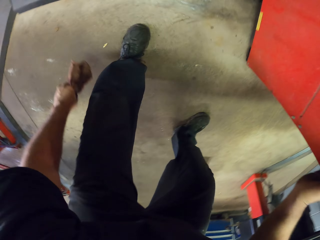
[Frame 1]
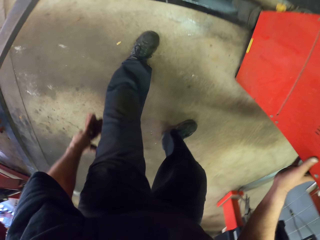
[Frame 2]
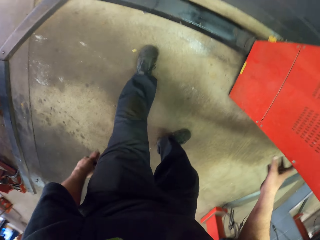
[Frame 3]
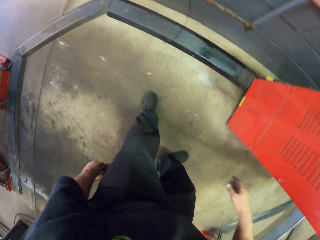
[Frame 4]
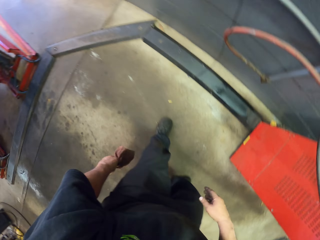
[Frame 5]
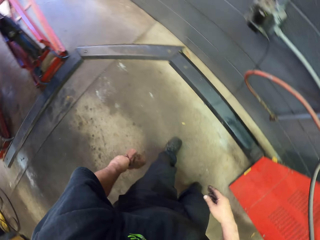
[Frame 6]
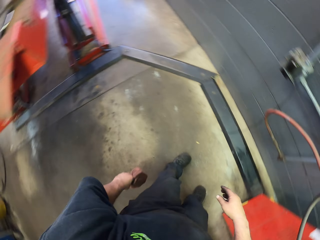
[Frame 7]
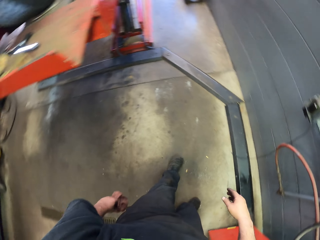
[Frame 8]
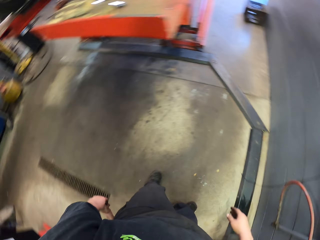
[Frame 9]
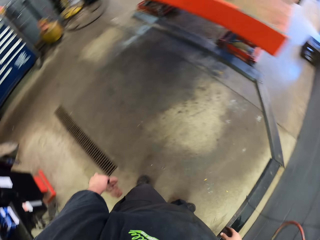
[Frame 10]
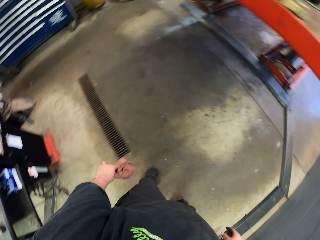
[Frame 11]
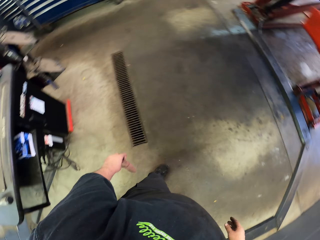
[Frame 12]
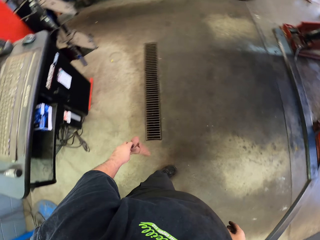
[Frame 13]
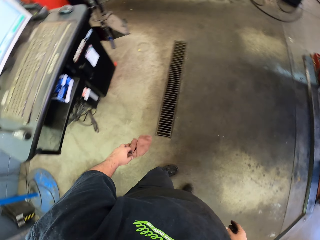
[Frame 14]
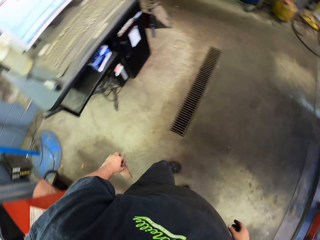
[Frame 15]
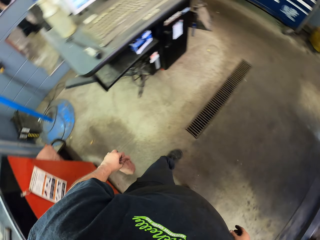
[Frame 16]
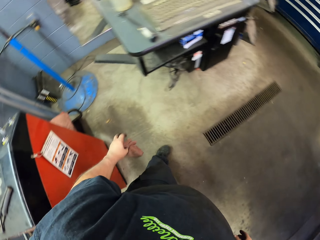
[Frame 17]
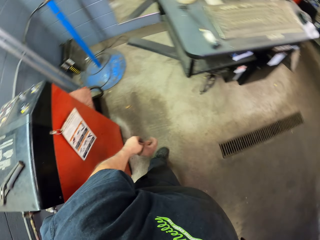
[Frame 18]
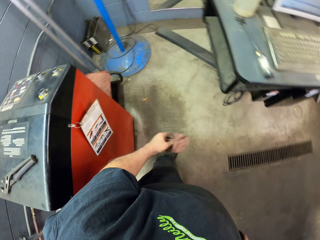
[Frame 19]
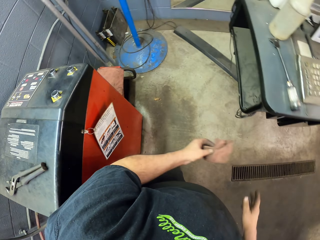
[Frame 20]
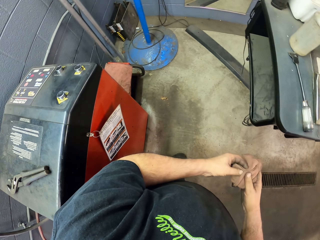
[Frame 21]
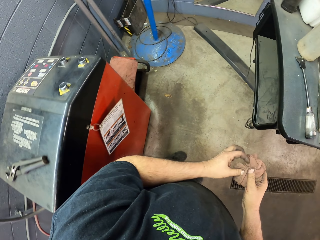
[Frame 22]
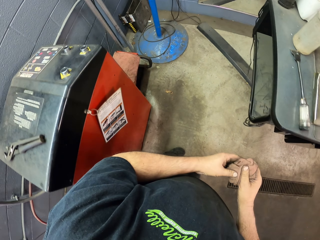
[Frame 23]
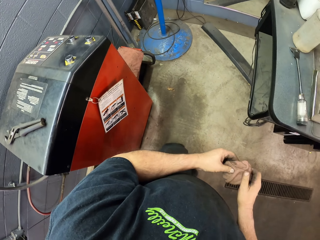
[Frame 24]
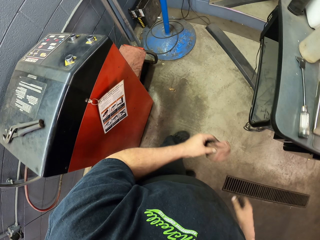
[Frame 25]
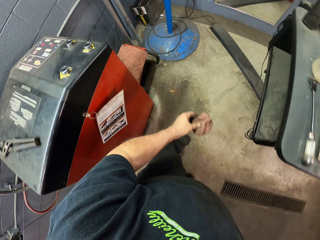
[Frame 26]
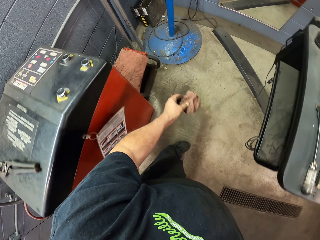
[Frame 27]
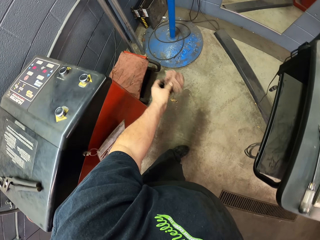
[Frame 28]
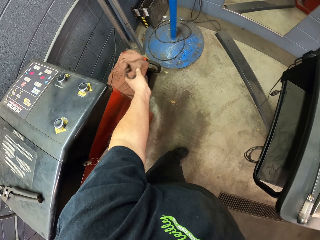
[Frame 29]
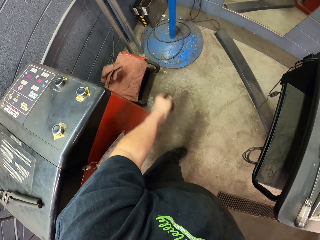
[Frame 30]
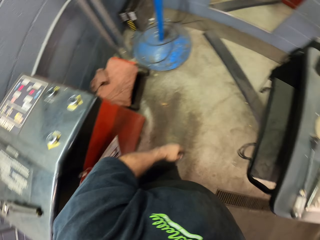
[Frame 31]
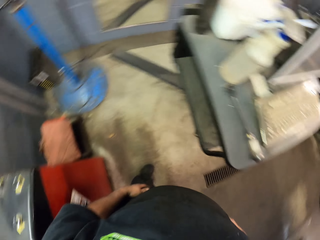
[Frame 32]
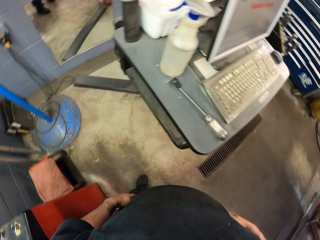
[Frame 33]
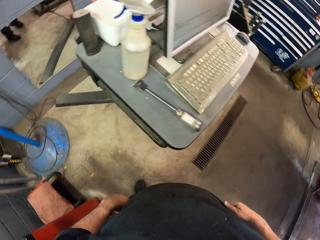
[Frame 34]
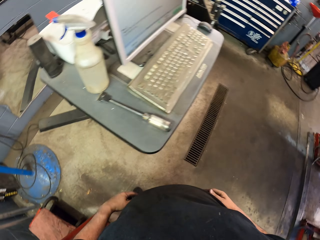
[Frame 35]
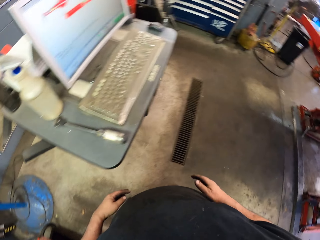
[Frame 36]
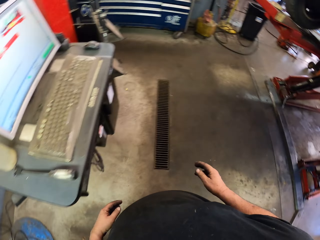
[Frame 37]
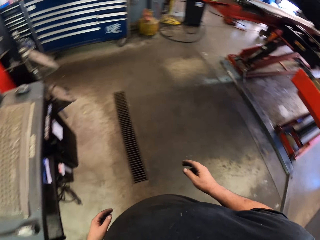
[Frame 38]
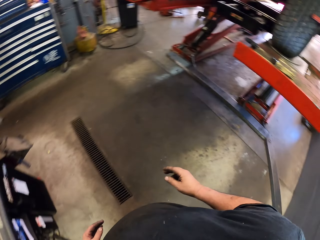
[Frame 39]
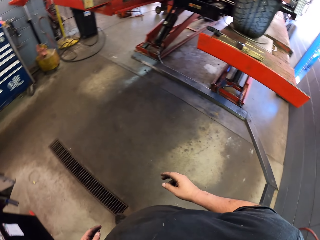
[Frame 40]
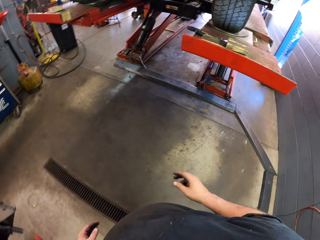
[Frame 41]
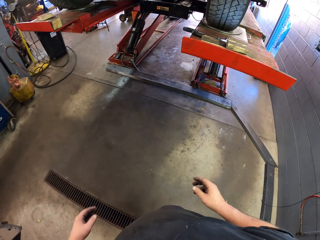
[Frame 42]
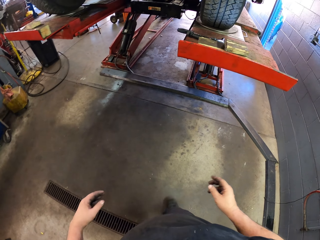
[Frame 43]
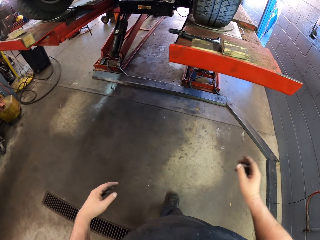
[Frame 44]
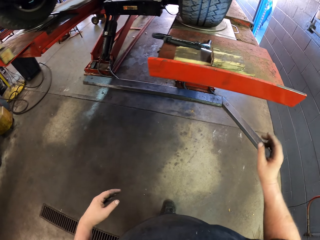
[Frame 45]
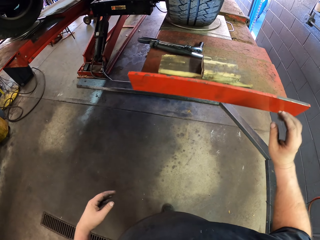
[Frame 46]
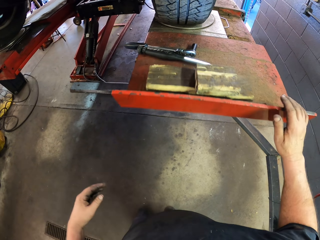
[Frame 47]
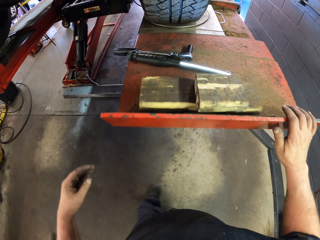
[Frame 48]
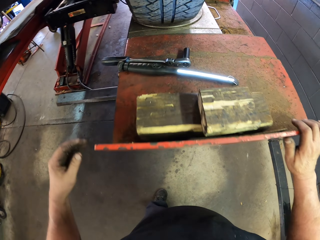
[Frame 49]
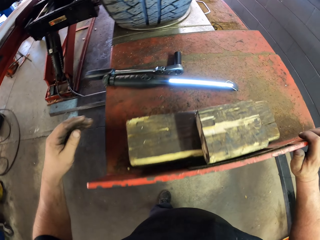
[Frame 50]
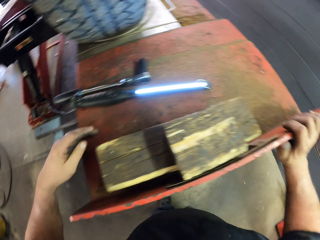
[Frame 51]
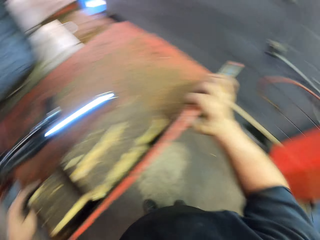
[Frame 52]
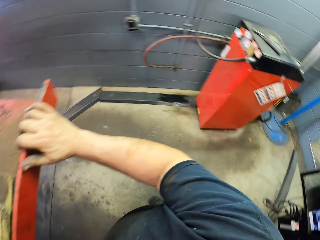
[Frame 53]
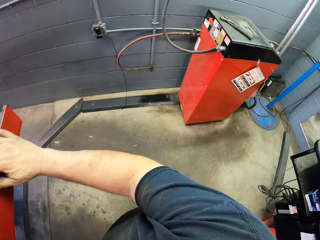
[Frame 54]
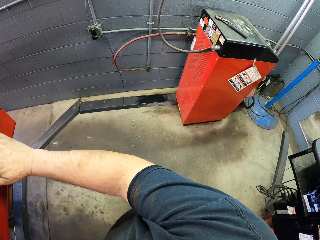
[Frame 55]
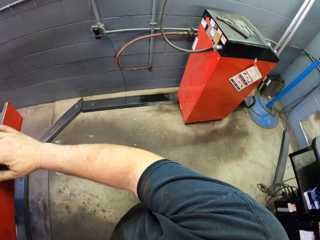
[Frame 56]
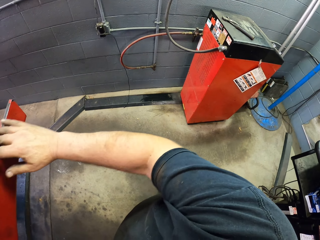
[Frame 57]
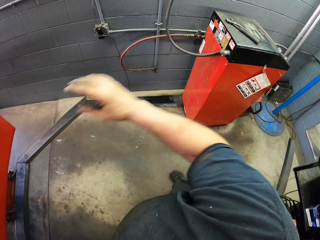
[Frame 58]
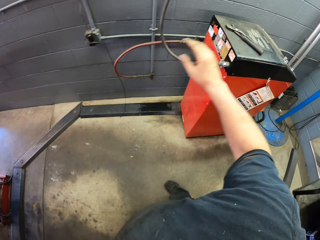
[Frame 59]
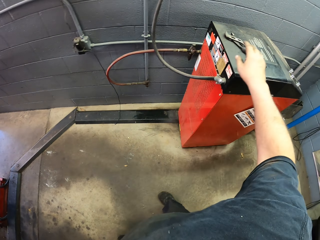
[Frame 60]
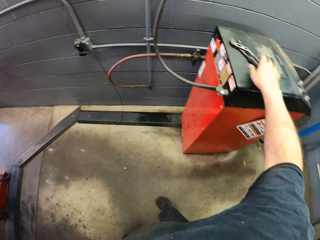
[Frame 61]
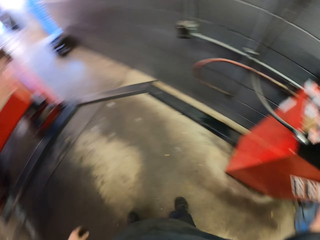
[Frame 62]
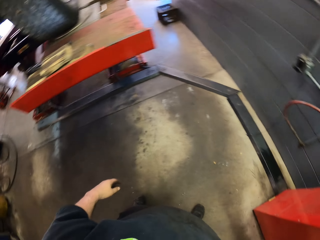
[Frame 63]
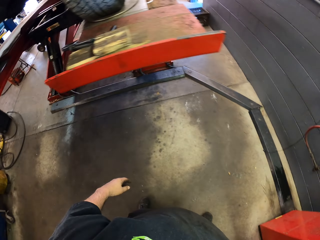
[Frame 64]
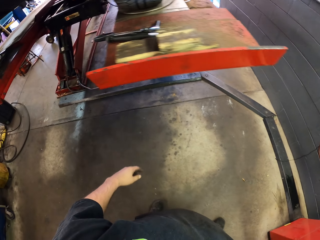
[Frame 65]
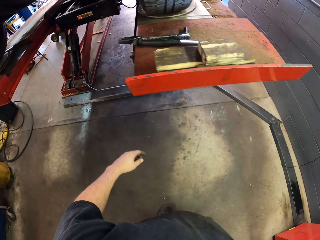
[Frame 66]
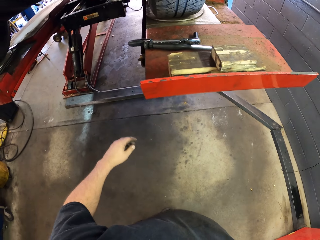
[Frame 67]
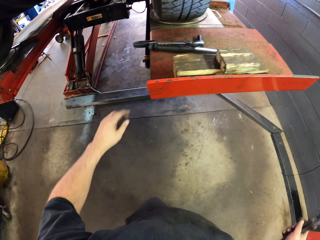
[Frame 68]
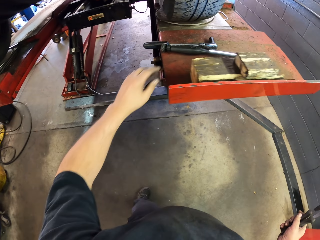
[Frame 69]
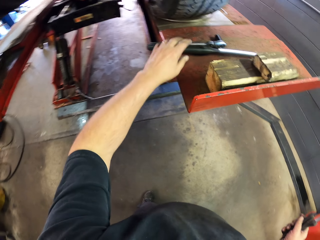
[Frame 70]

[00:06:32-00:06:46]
The camera wearer stands up. They walk around the garage. They throw the cloth down. They walk around the garage. They hold on to the car hoist. They touch the car stand. They look around. They pick up grip locking pliers. They walk around the garage.

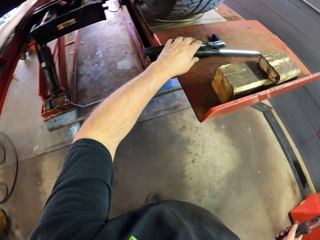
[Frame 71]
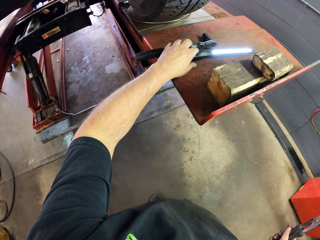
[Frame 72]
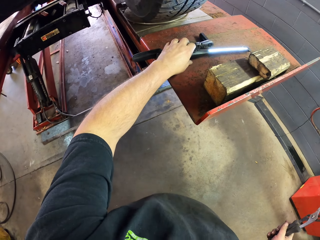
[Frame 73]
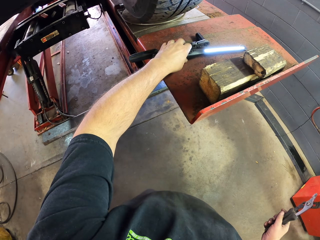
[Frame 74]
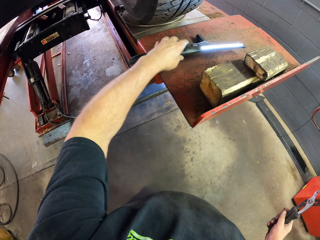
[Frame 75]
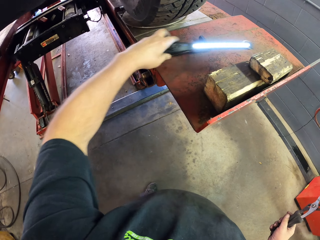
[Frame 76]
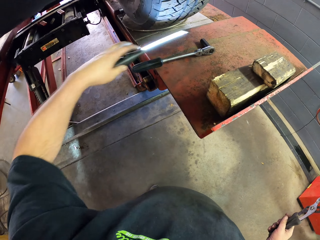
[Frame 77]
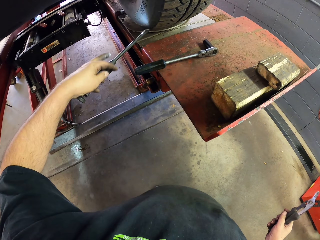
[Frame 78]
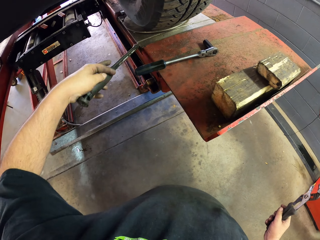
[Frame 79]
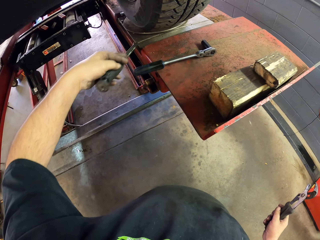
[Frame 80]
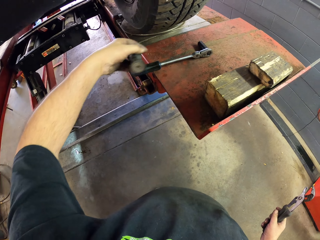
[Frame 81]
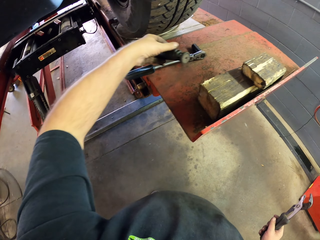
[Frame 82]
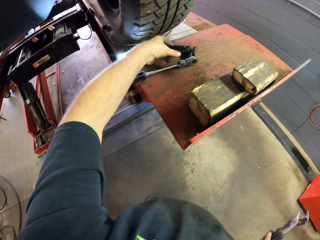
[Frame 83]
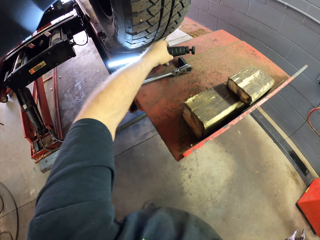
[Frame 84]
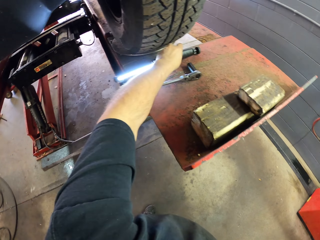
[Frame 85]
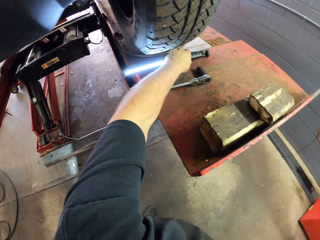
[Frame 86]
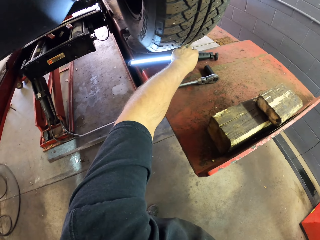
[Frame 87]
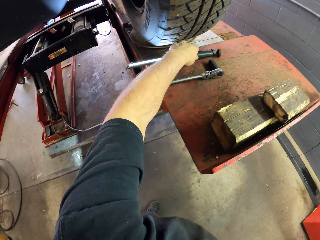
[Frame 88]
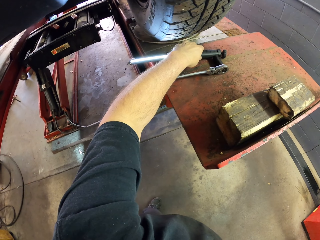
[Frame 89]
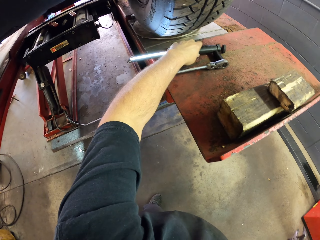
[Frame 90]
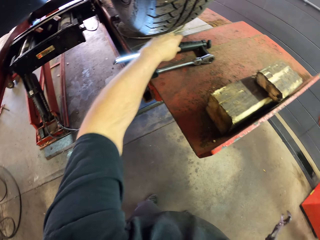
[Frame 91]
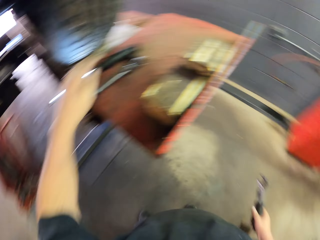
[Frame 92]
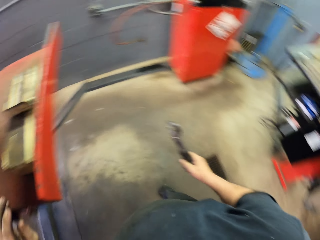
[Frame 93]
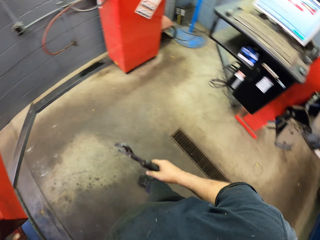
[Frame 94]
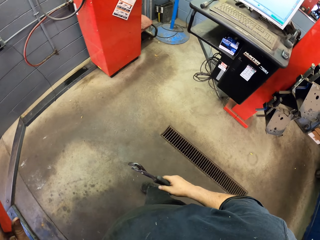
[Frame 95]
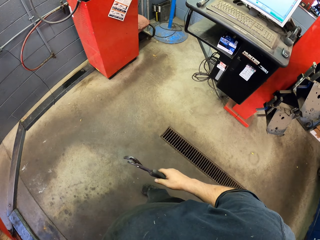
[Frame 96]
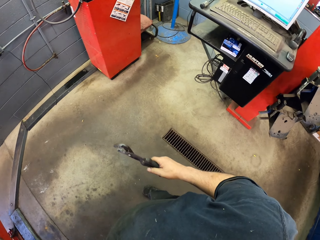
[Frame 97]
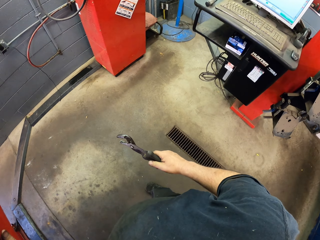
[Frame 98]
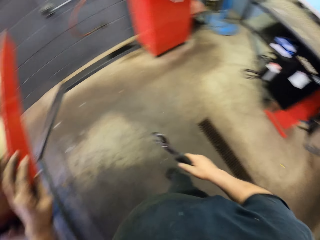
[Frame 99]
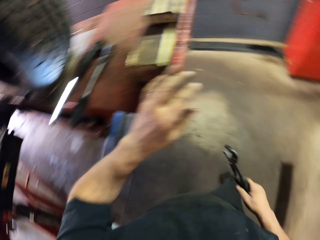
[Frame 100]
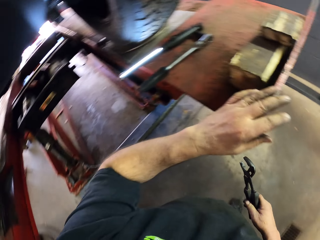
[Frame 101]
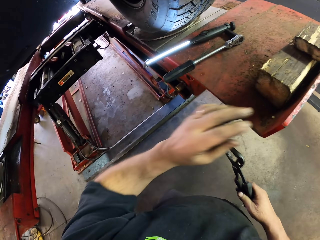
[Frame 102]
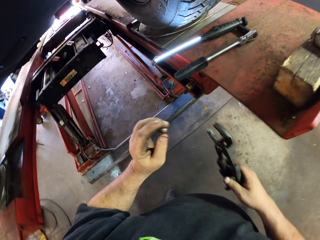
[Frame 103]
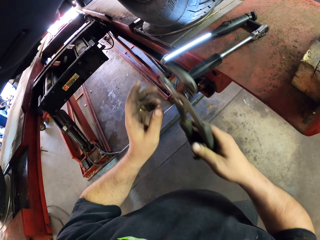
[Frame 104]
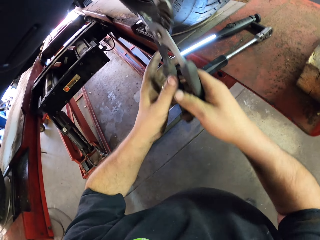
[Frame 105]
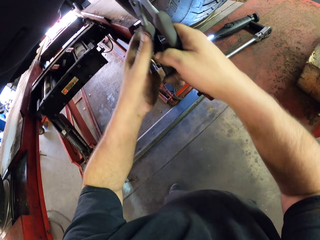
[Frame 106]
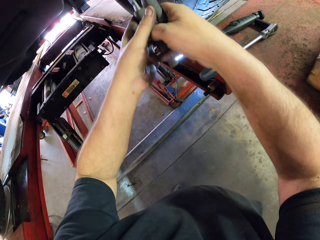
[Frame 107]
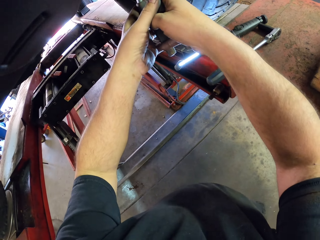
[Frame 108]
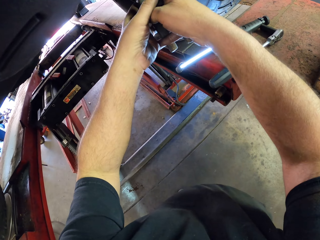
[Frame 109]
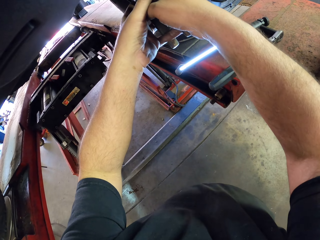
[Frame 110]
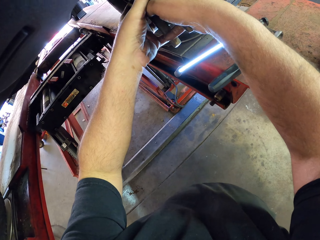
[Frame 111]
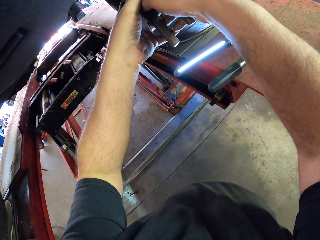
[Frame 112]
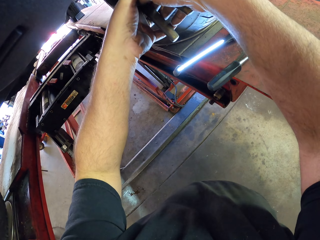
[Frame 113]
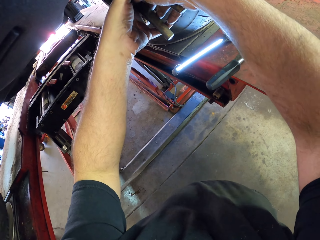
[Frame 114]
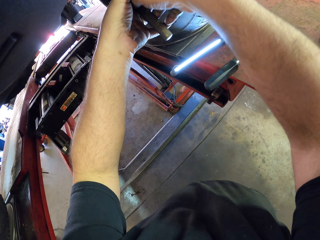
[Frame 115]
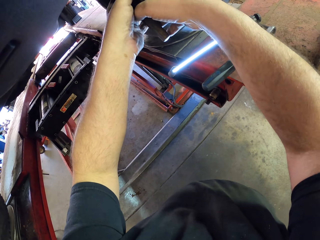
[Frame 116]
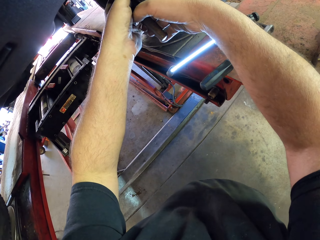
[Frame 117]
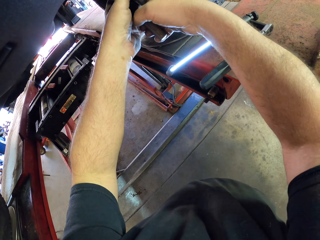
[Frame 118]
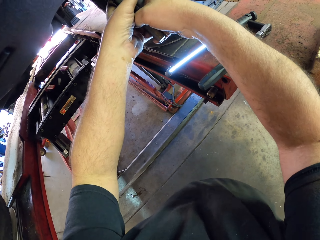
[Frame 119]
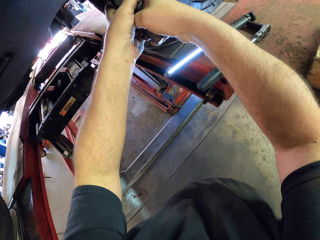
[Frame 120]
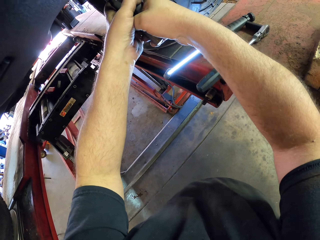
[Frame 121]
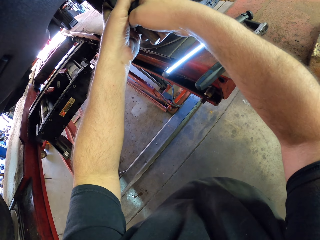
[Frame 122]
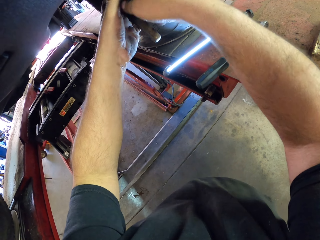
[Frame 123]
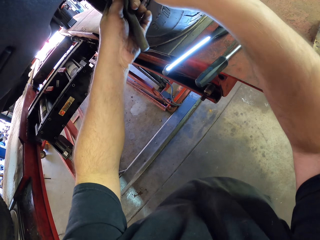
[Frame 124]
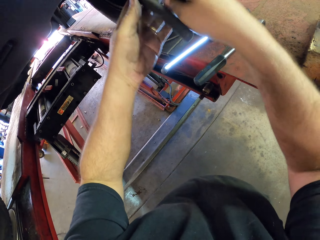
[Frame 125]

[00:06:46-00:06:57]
The camera wearer takes the flashlight. They hold the pliers. They lift up the pliers. They tilt the car axle with the grip locking pliers.
